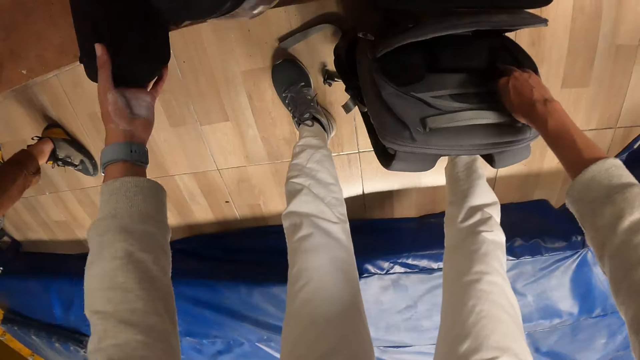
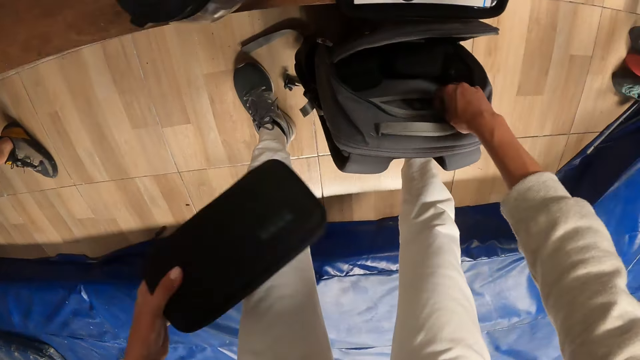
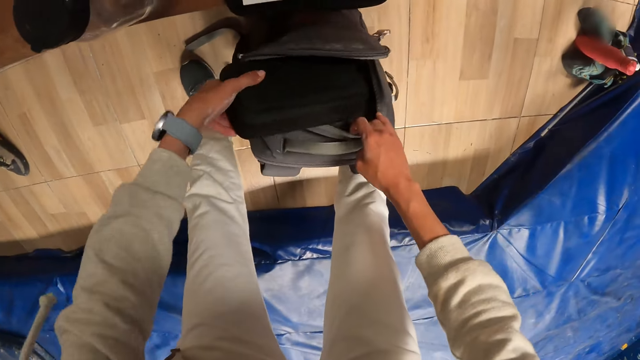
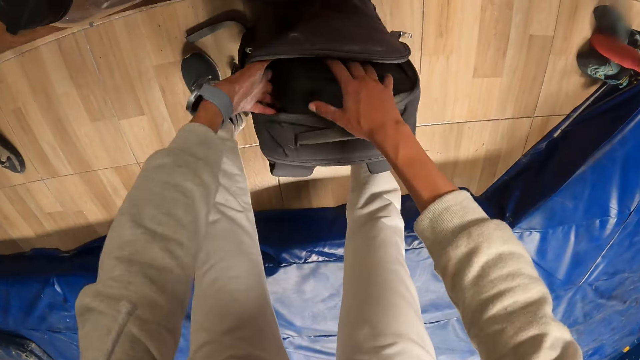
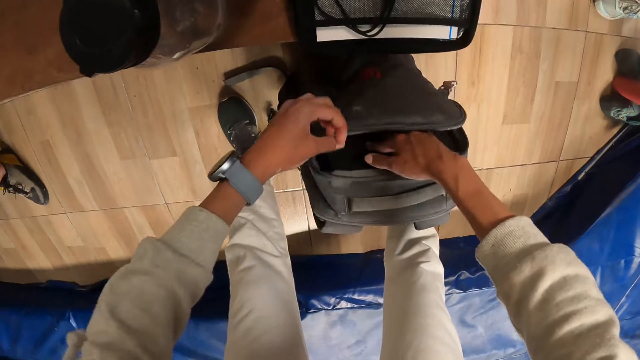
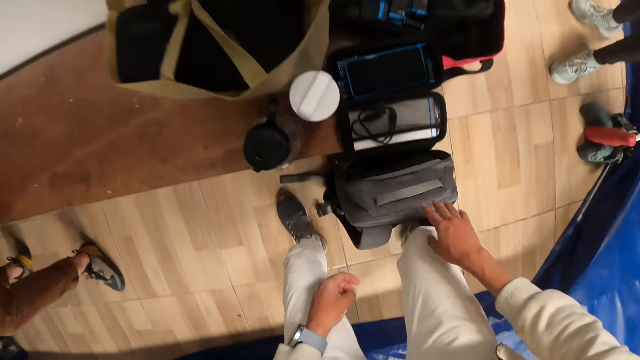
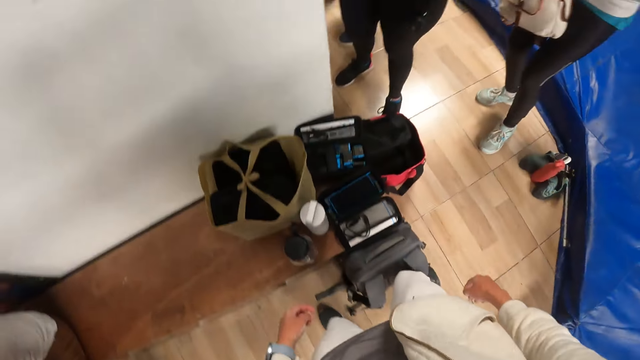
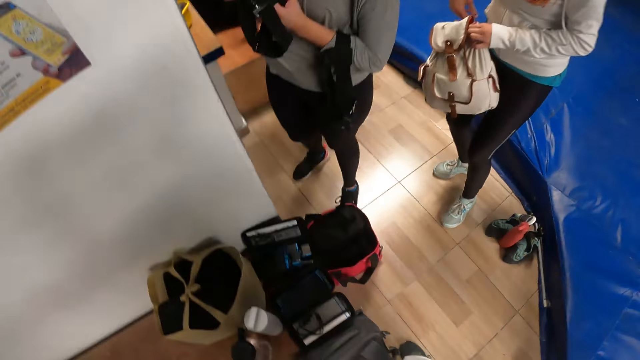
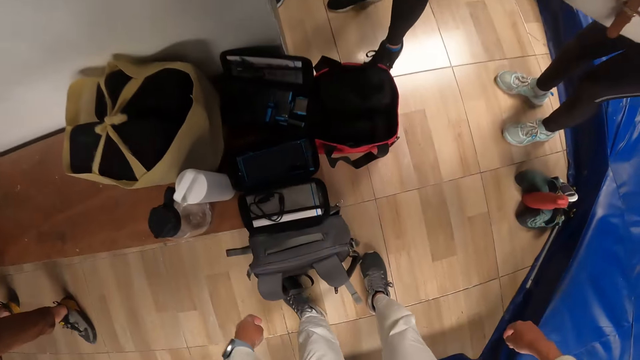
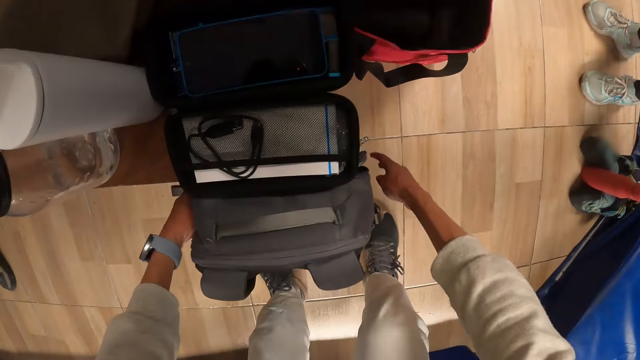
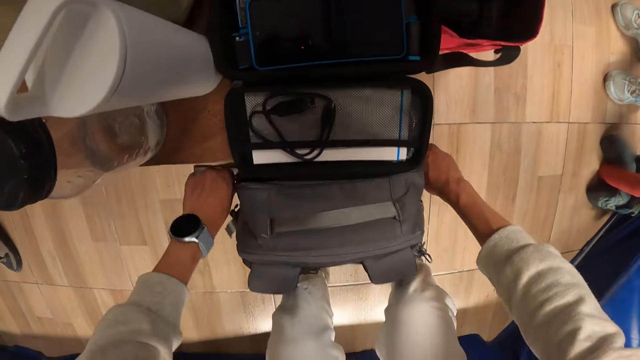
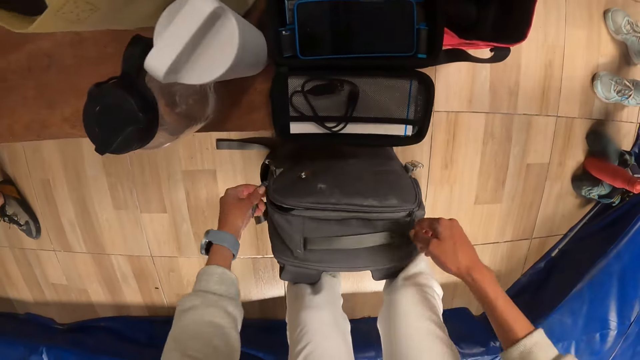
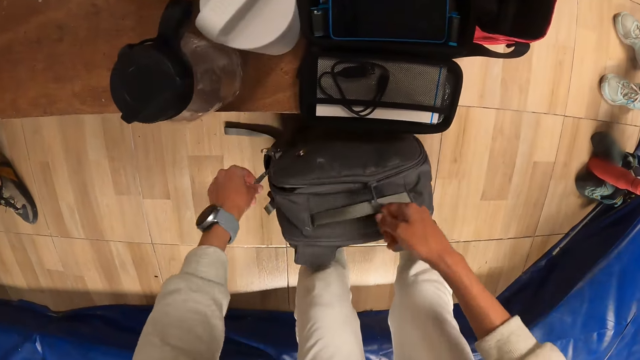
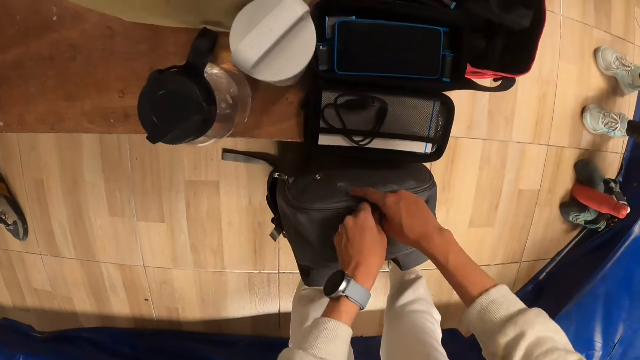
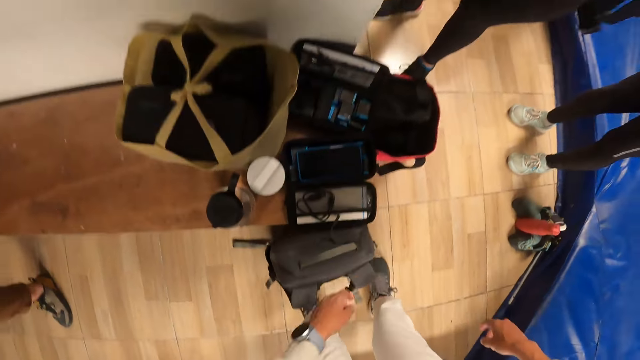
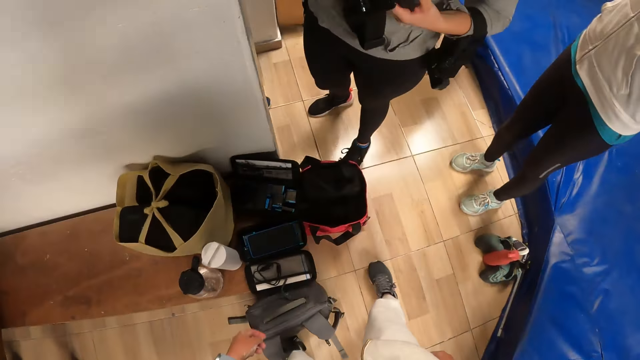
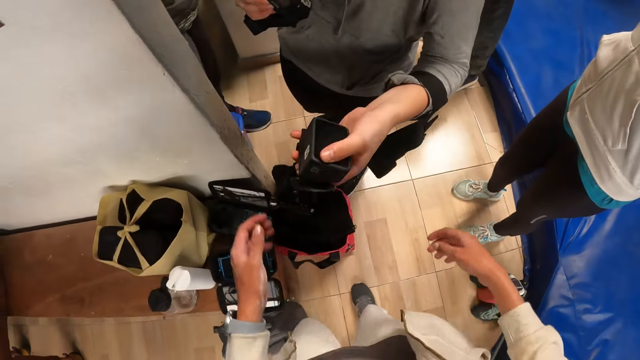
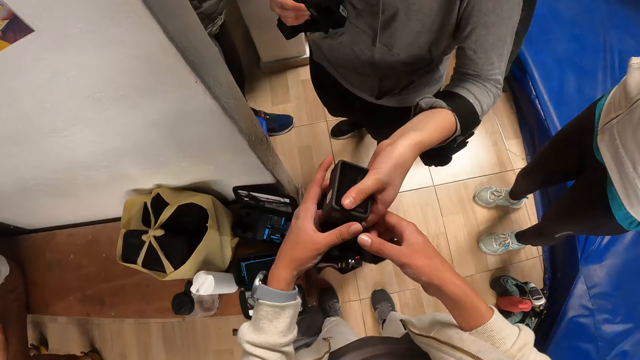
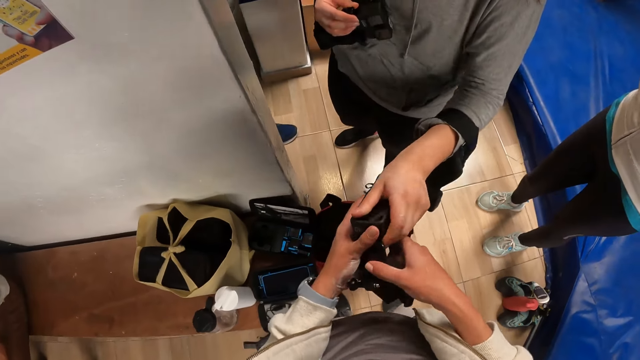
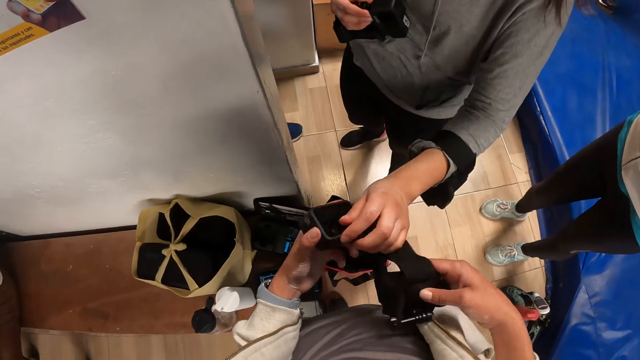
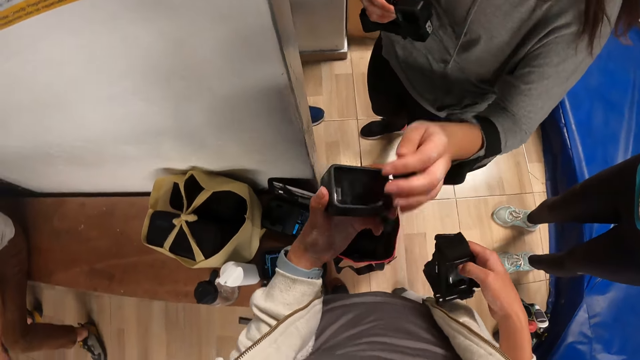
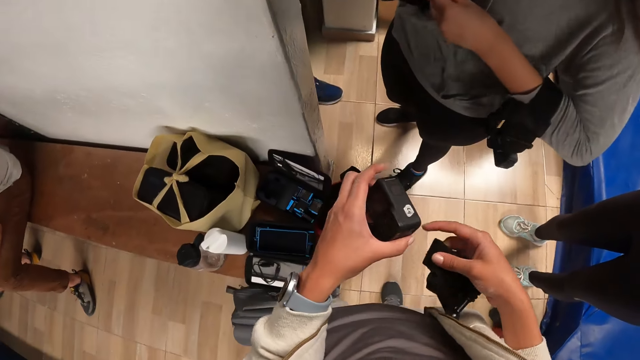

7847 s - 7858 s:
The camera wearer picks up a pouch on the bench with his left hand. He puts the pouch in his left hand in the bag on the floor. He stands upright. The woman zips a bag in her left hand with her right hand. The camera wearer zips the bag on the floor with both hands. Another woman passes a head camera and its band to the camera wearer with her left hand. The camera wearer picks up the camera from the other woman. He holds the head camera and its band in both hands.

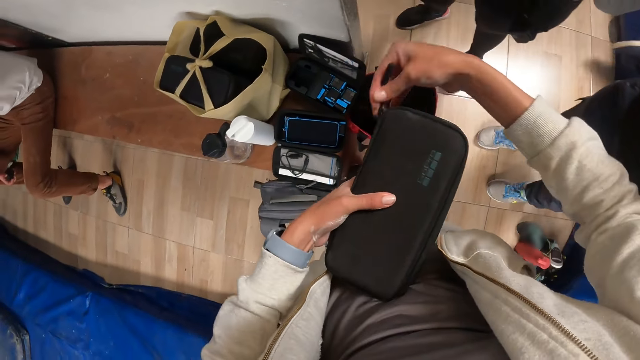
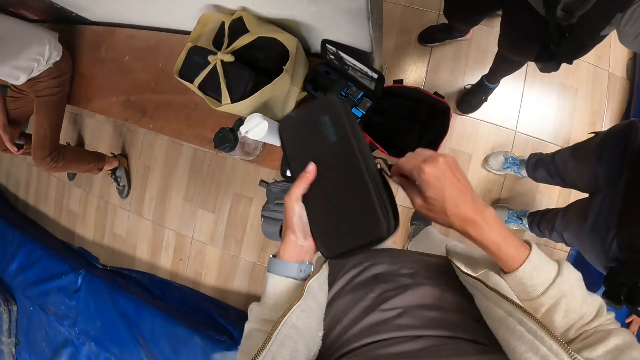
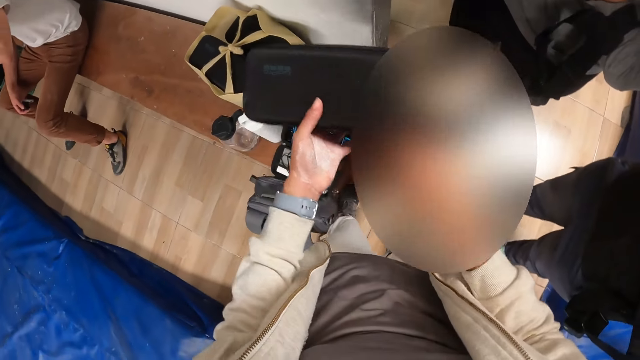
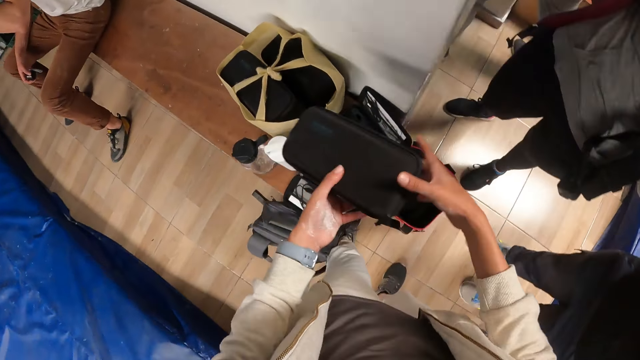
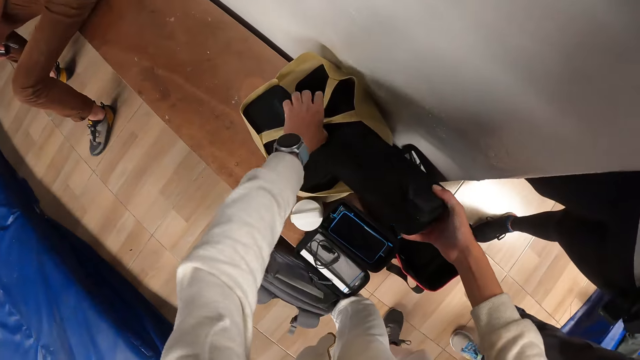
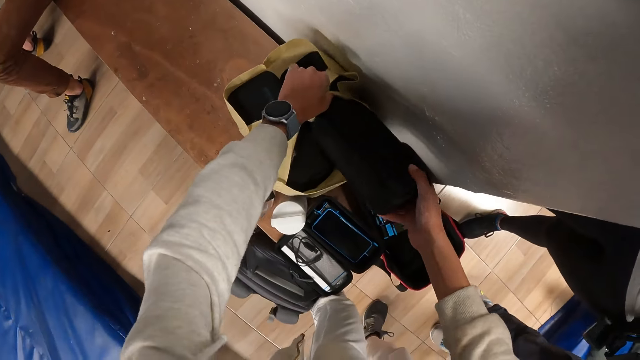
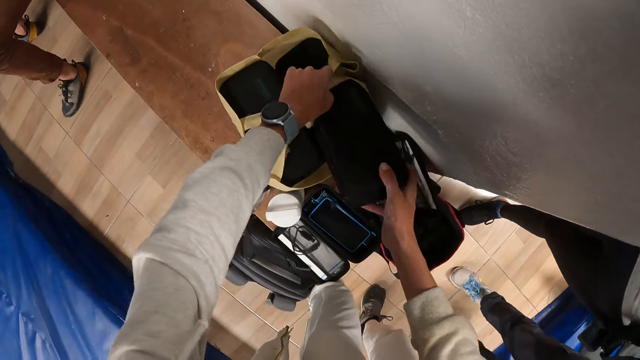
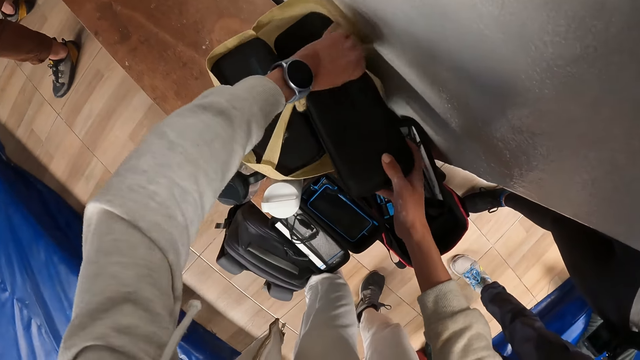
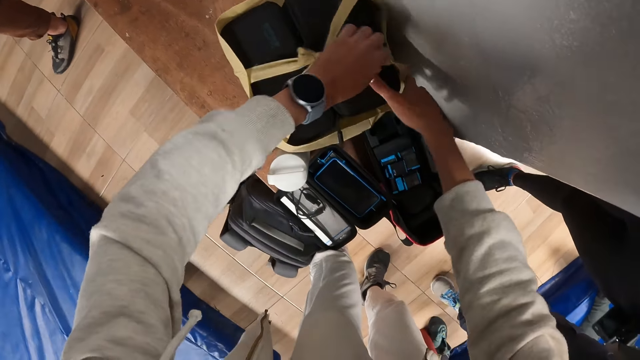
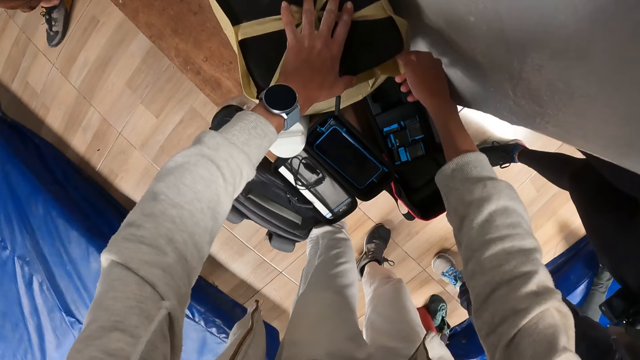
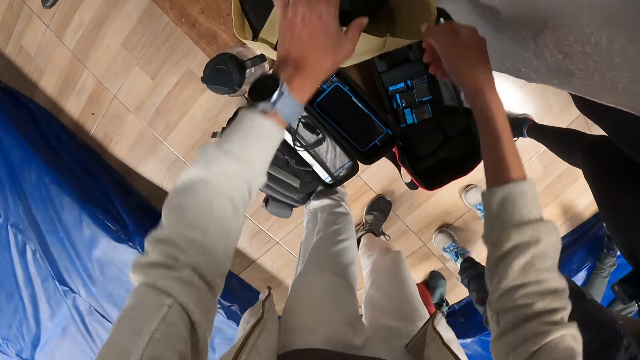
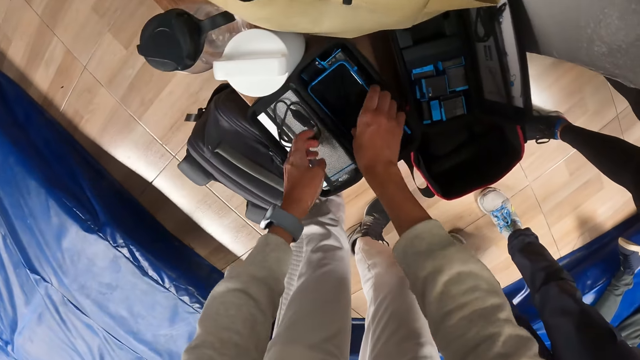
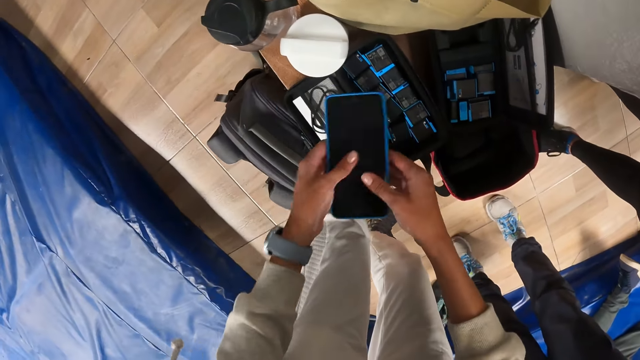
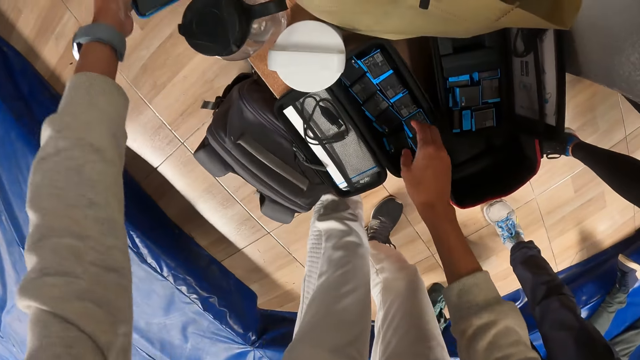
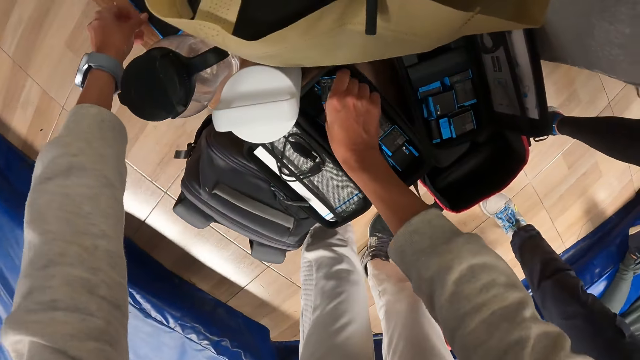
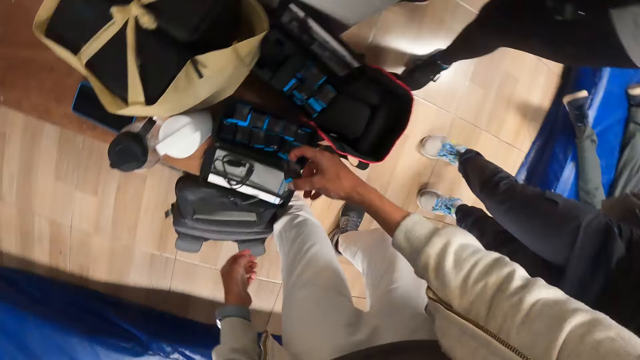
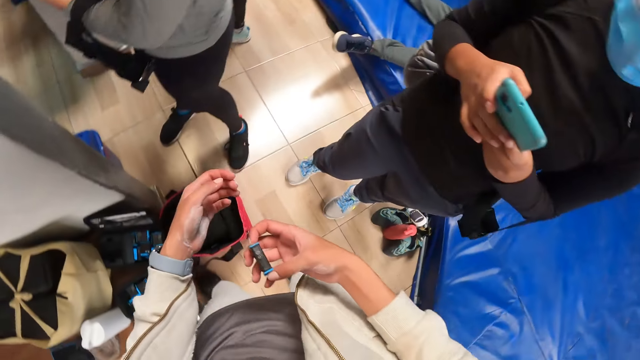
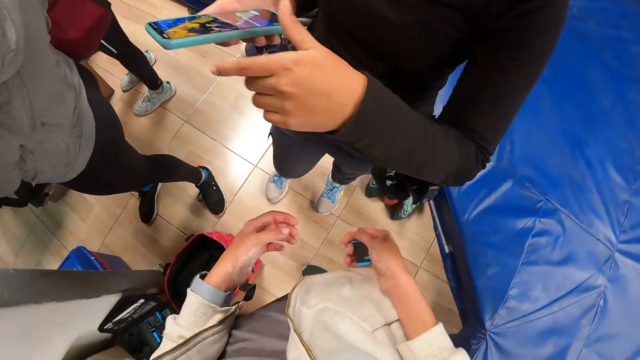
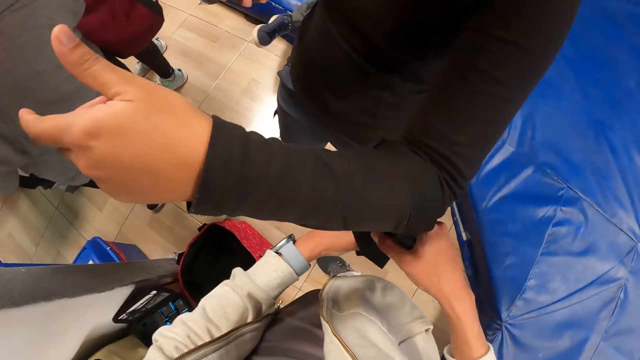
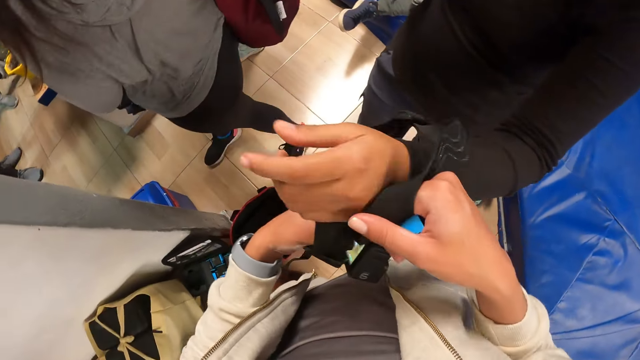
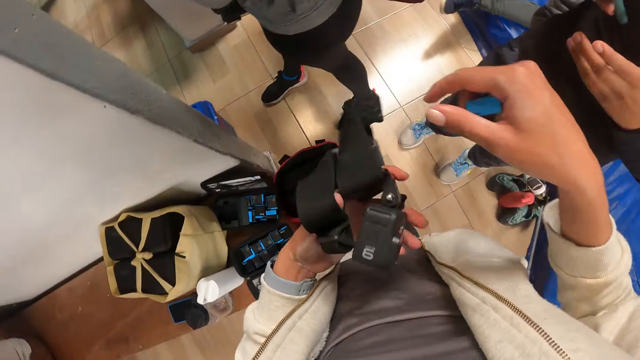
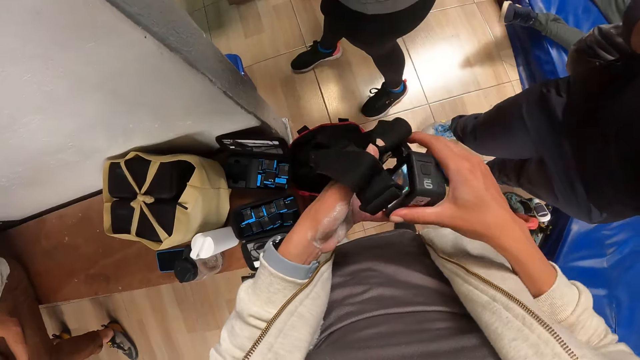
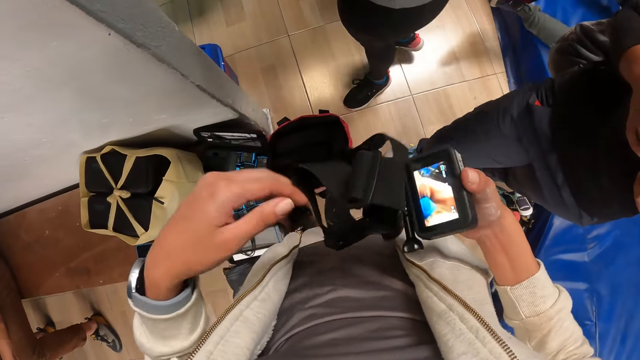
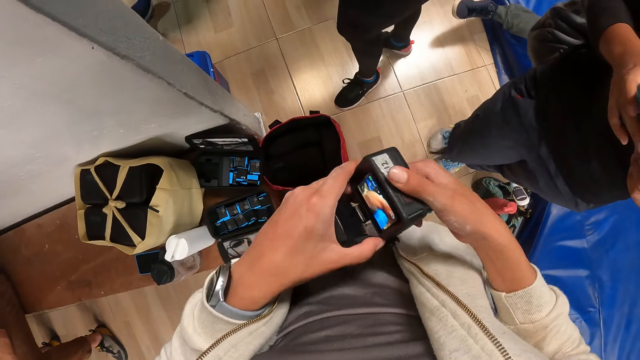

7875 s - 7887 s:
The camera wearer puts the pouch in his right hand in the pouch. He pulls the handle of the bag on the bench with his left hand. He picks up a phone from the bench with his right hand. He passes the phone from his right hand to his left hand. He drops the phone in his left hand on the bench. He picks up a cartridge from the pouch with his right hand. He removes a head camera from a woman's left arm with both hands. He rotates the camera in both hands.
